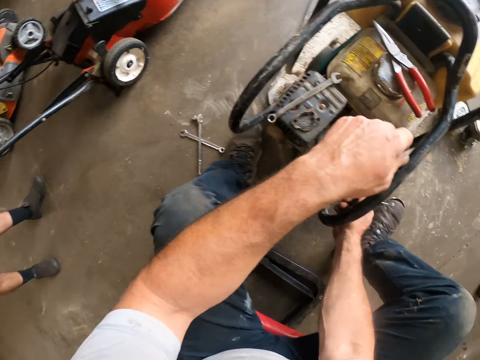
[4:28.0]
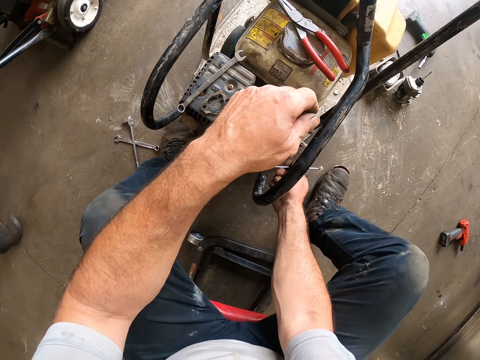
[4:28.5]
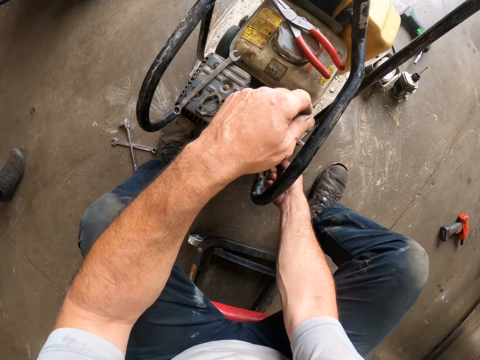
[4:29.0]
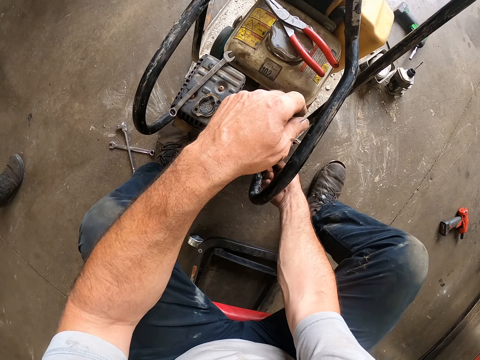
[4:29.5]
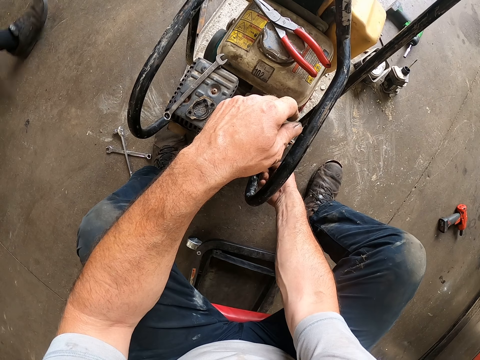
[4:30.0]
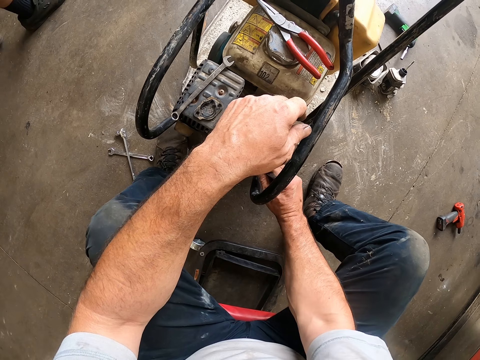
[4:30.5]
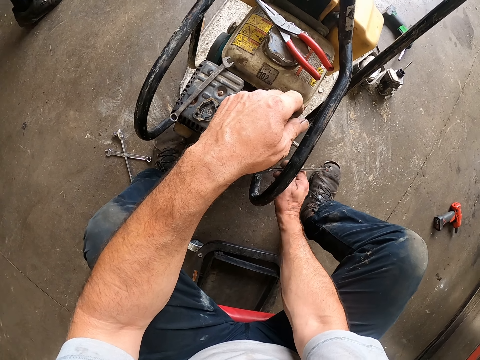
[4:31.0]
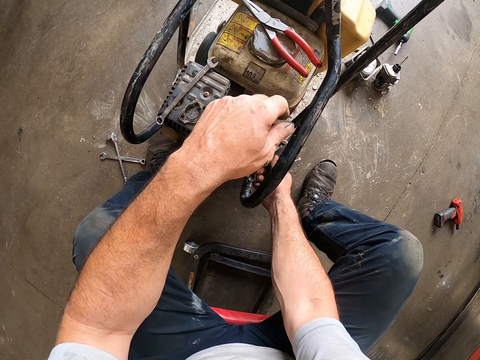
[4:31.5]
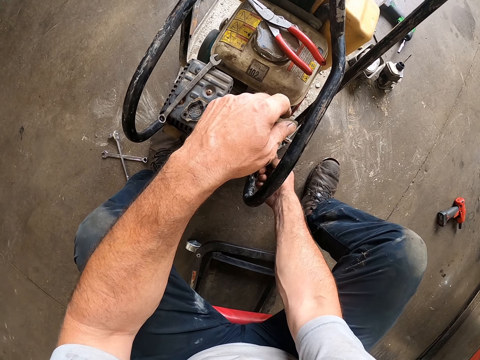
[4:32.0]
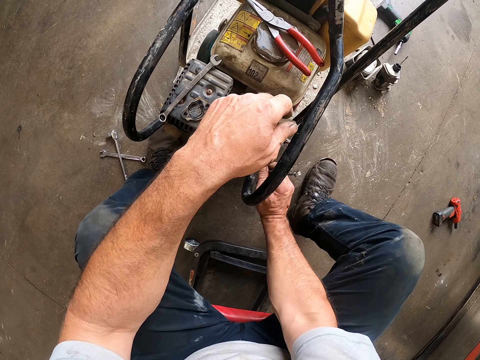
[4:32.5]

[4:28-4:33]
A man walks past the camera wearer. The camera wearer tightens the bolt with a spanner.

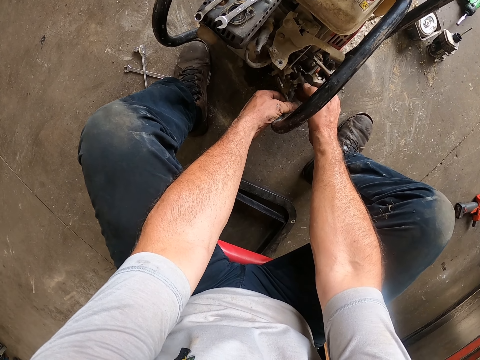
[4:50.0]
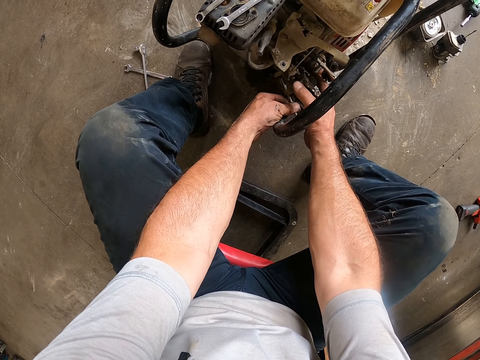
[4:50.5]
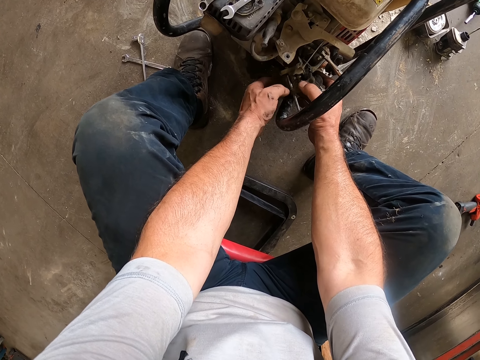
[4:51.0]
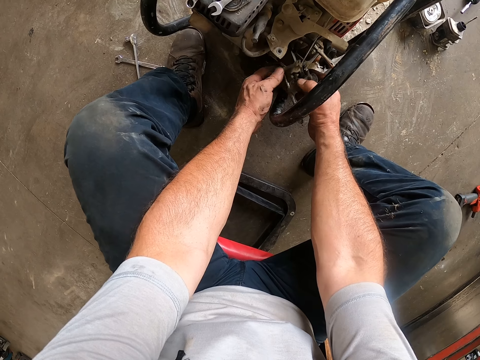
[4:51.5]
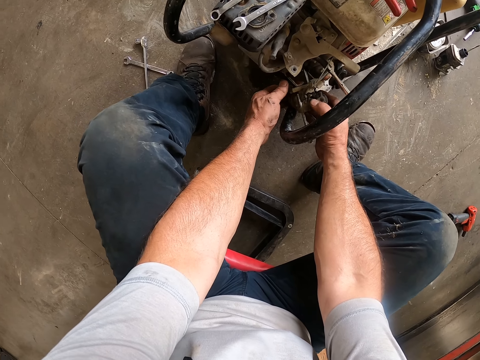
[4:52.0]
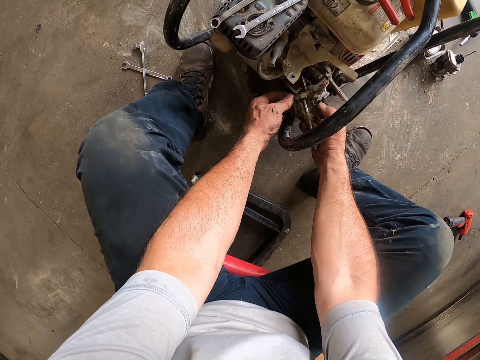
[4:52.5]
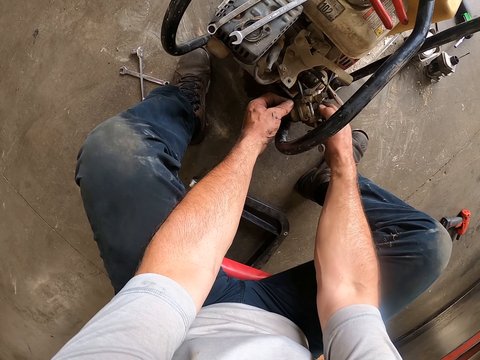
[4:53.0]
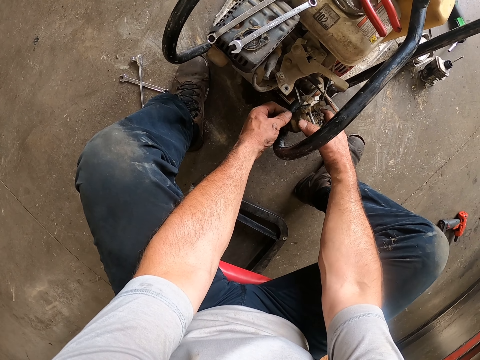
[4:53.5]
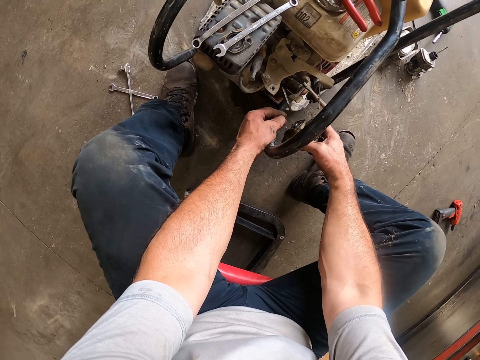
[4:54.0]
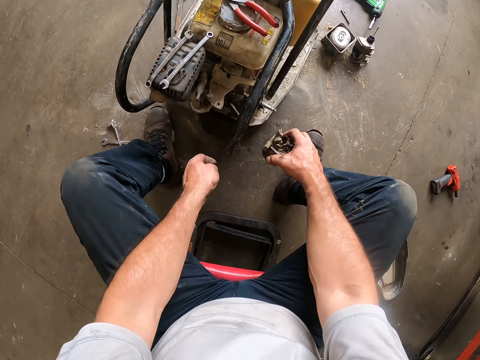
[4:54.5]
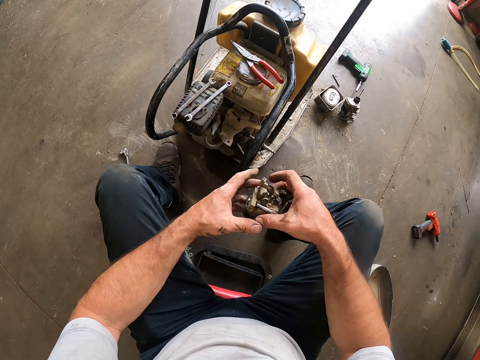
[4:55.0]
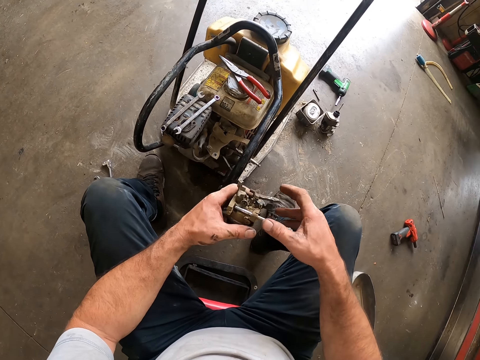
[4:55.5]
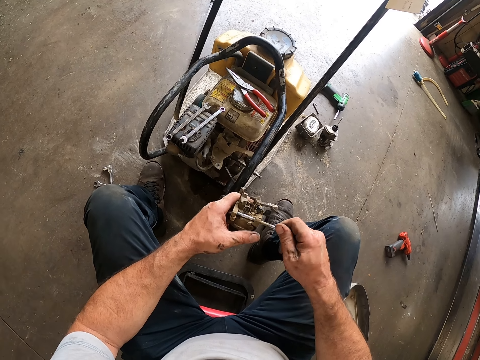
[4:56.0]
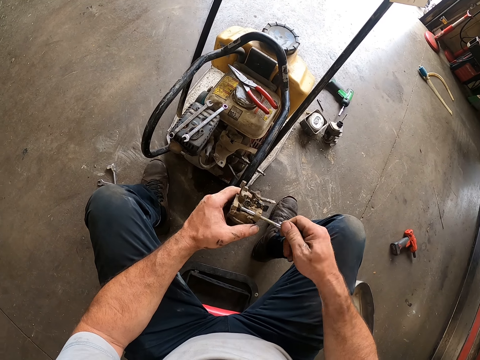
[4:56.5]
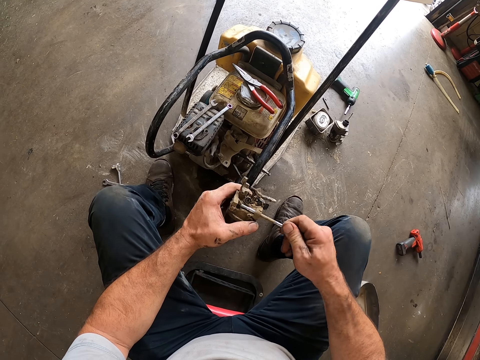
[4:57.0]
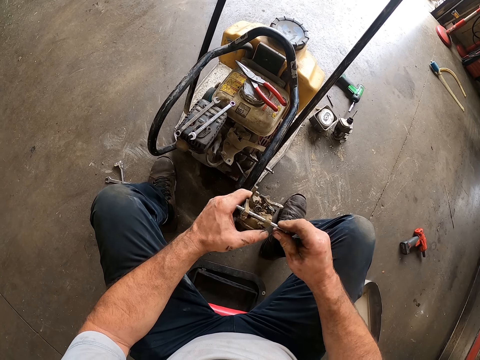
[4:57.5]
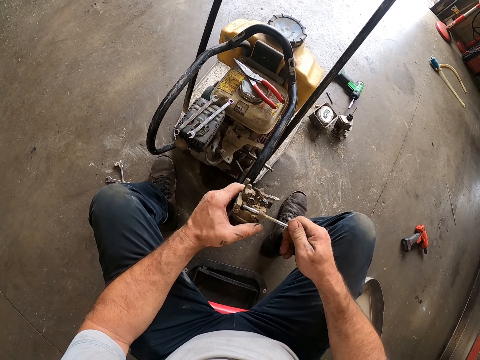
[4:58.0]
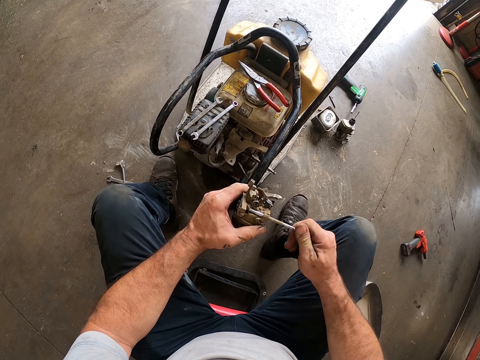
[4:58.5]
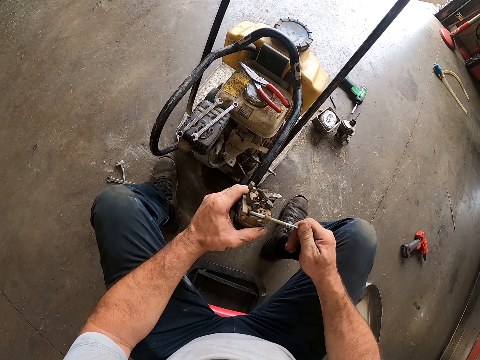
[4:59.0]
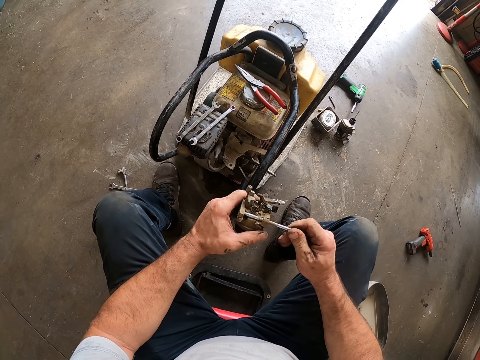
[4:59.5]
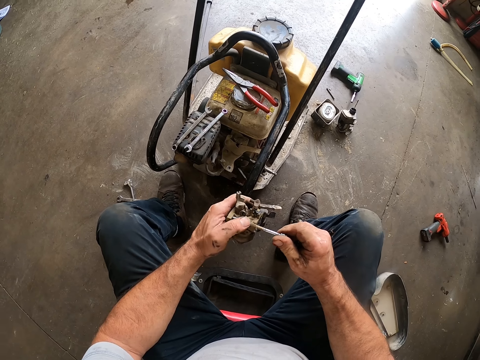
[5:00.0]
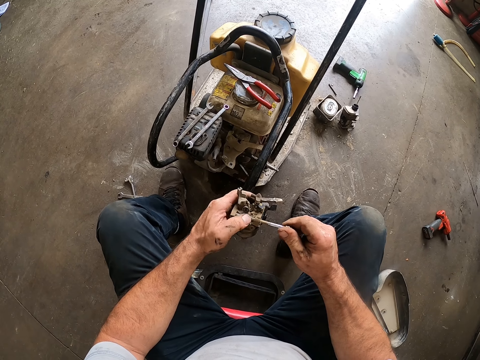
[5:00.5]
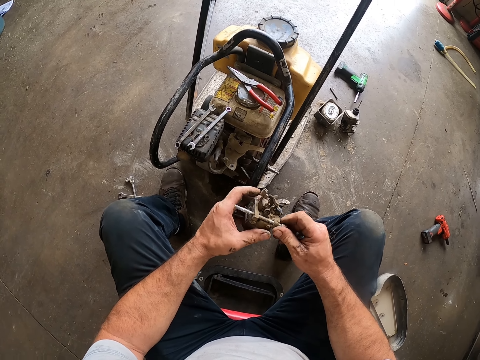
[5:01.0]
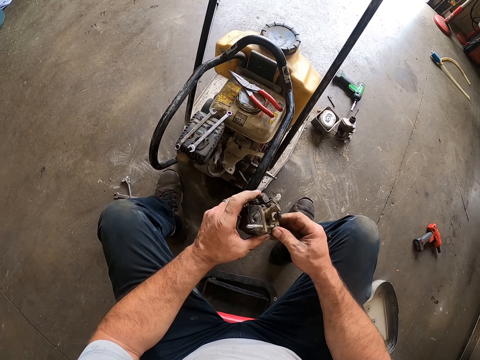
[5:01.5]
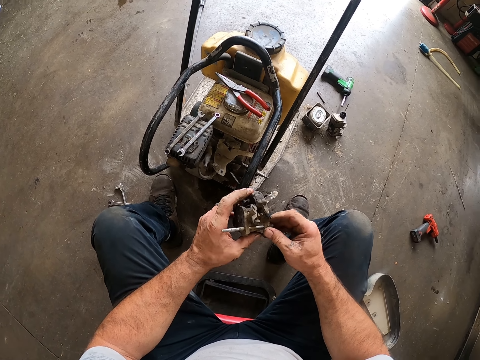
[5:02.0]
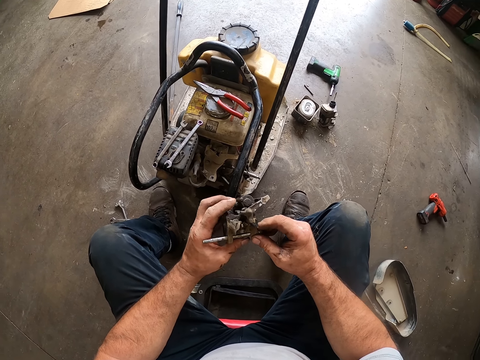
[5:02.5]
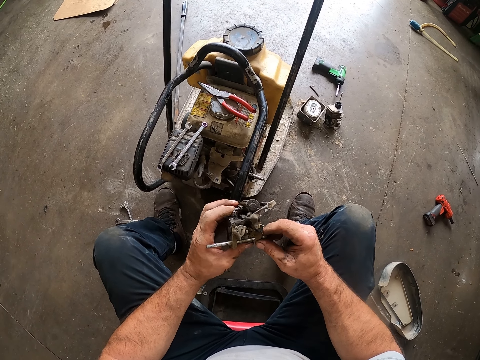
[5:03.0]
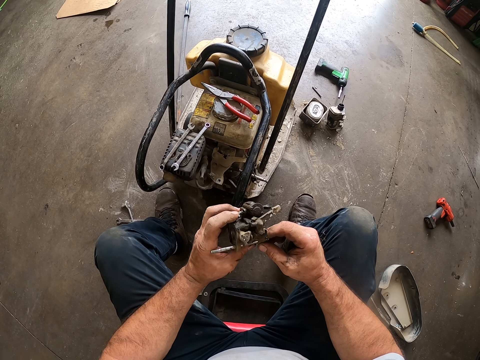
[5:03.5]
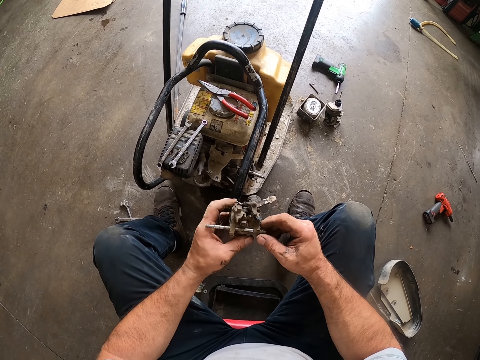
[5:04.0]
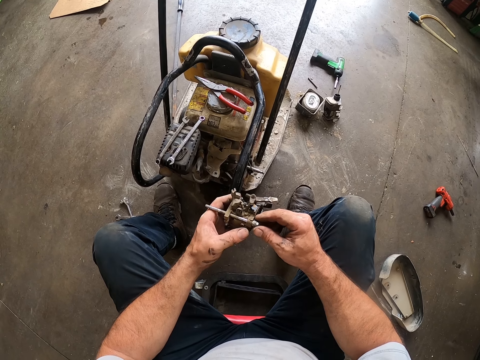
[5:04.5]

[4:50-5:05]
The camera wearer removes the carburetor from the lawn mower with both his hands. He holds the carburetor with his right hand. He holds the carburetor in his right hand with his left hand. He removes his right hand from the carburetor. He loosens the screw on the carburetor in his left hand with his right hand. He adjusts the spray nozzle with his right hand. He pushes the screw on the carburetor in his left hand with his right hand. He stares at the carburetor.

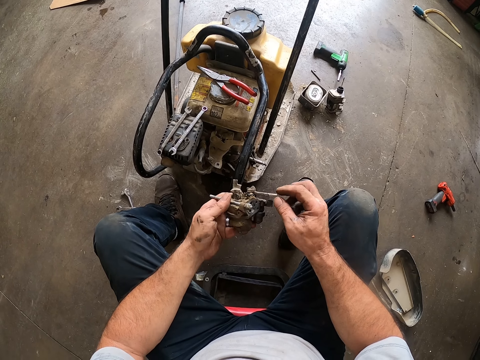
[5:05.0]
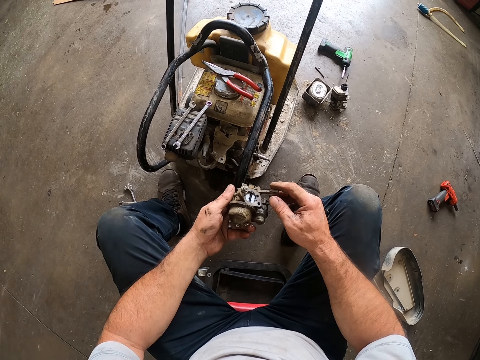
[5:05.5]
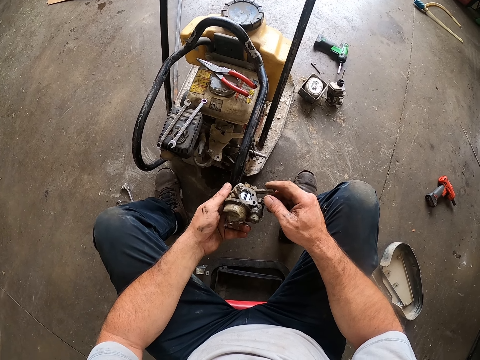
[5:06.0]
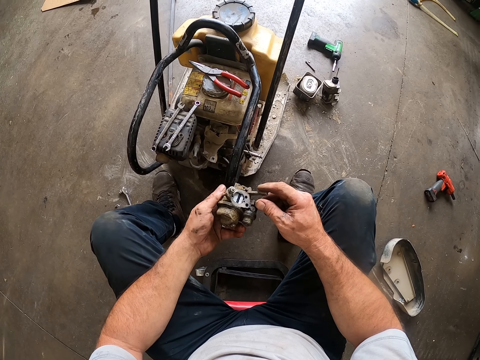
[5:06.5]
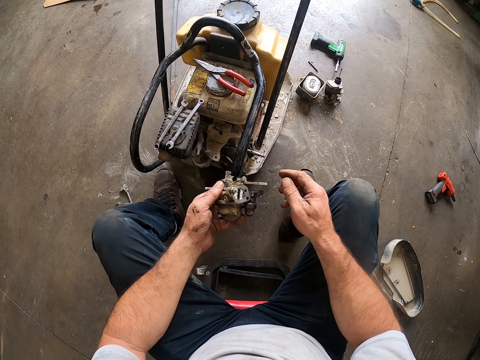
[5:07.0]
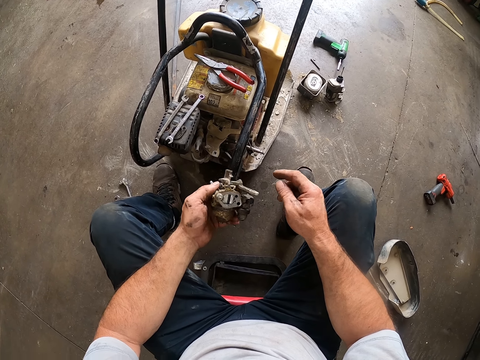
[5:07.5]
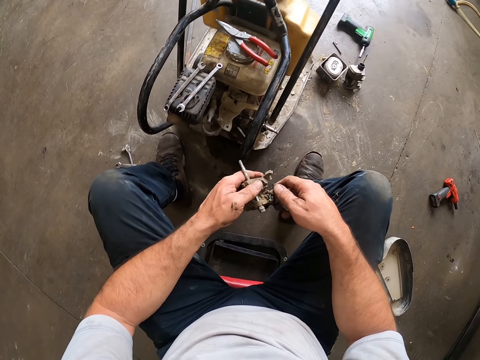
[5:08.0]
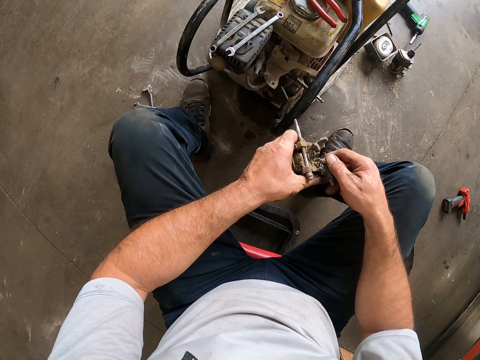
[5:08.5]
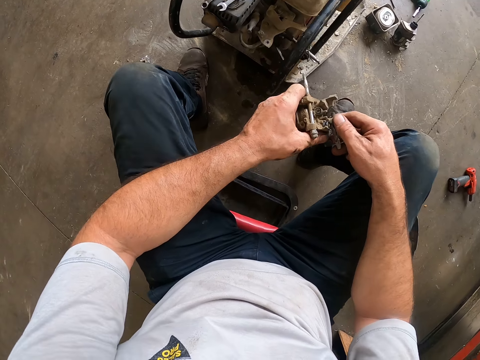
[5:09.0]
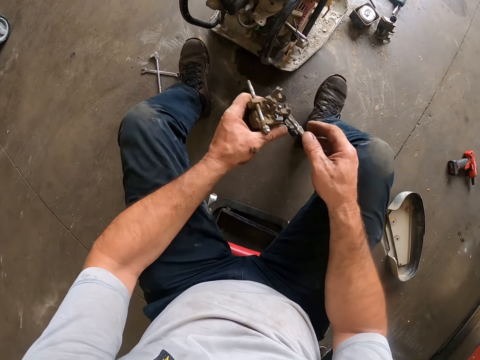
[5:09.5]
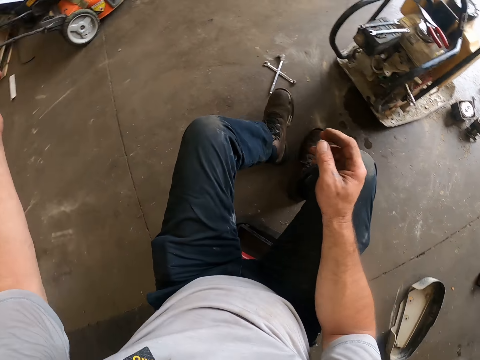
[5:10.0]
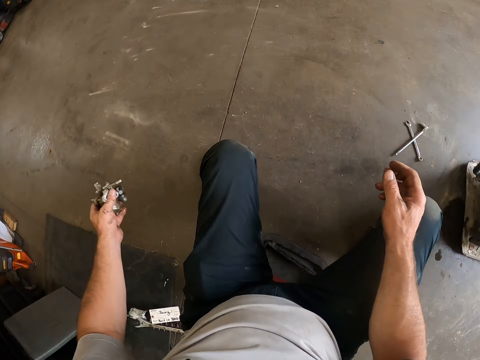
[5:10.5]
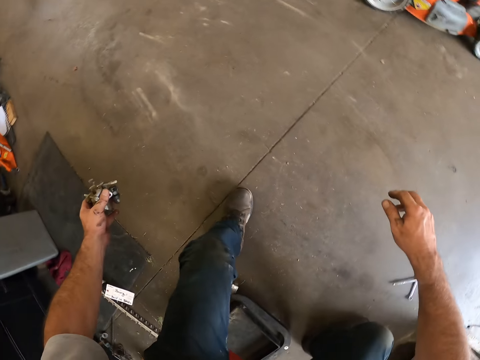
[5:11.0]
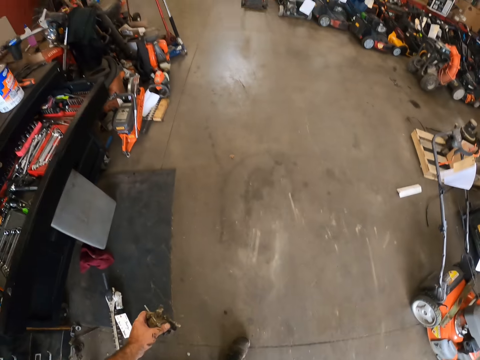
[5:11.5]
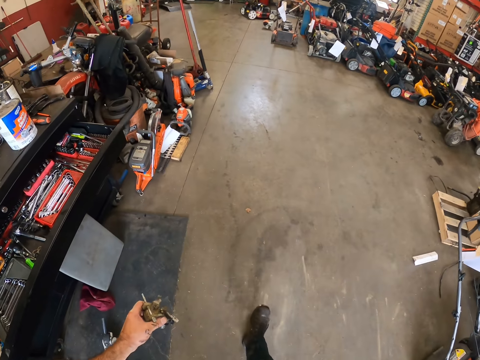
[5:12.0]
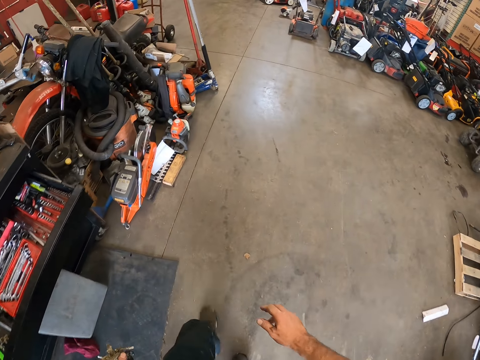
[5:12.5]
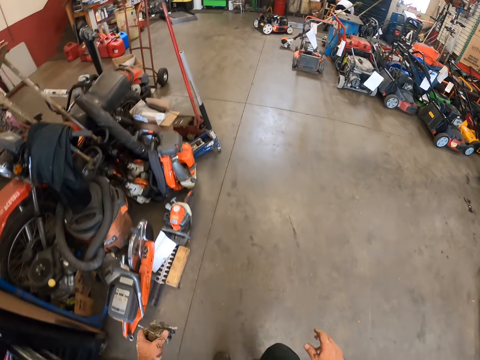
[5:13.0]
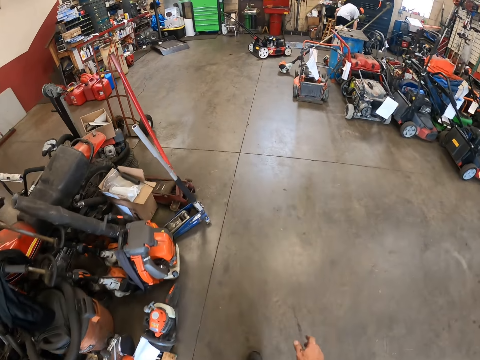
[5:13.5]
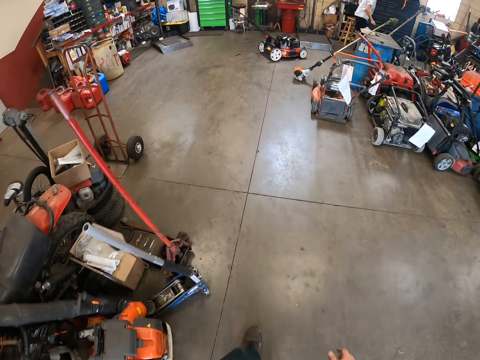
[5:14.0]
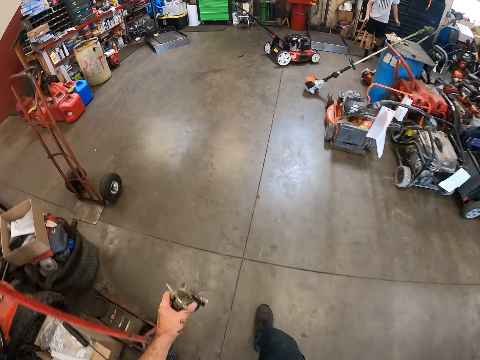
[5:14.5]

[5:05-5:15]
The camera wearer pushes their chair away from the lawn mower. They turn away from the lawn mower, stand up, and walk towards the sink.
